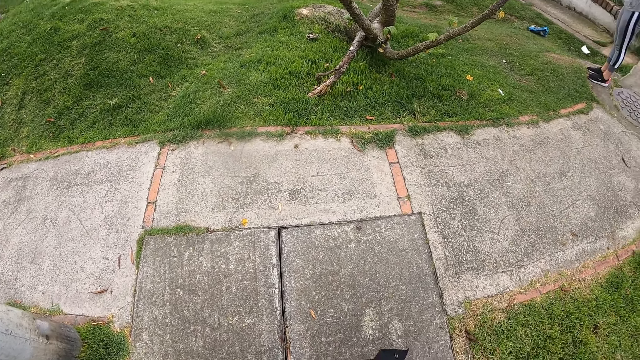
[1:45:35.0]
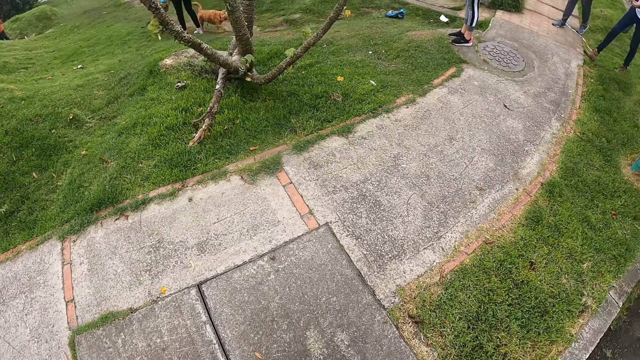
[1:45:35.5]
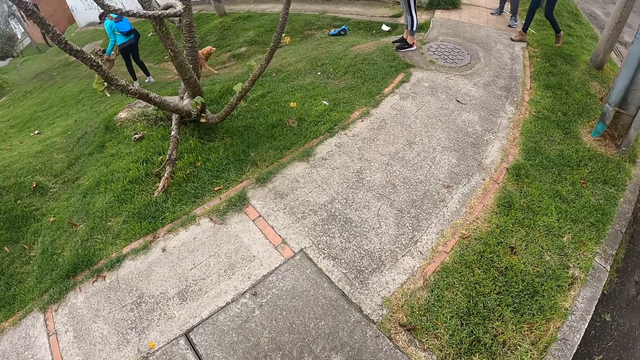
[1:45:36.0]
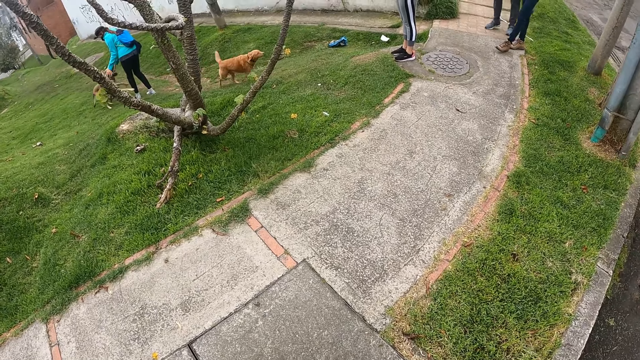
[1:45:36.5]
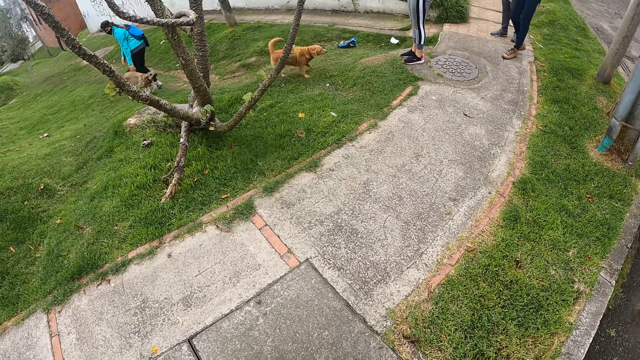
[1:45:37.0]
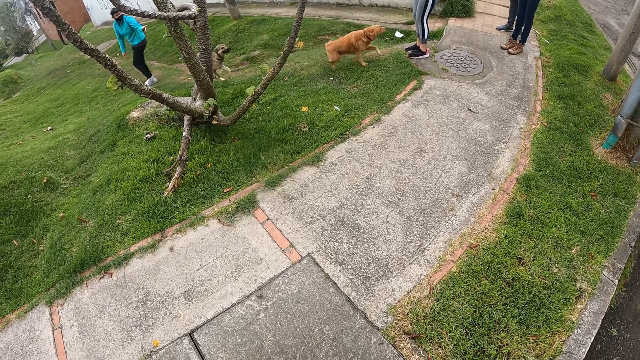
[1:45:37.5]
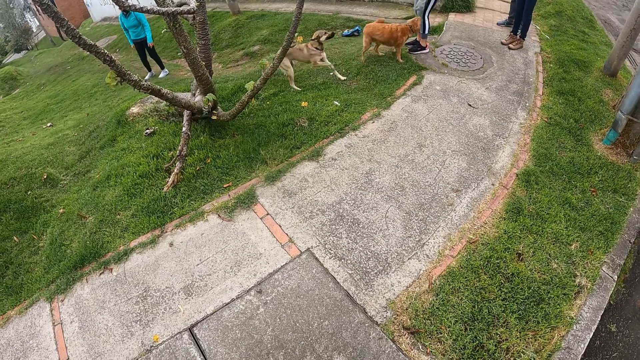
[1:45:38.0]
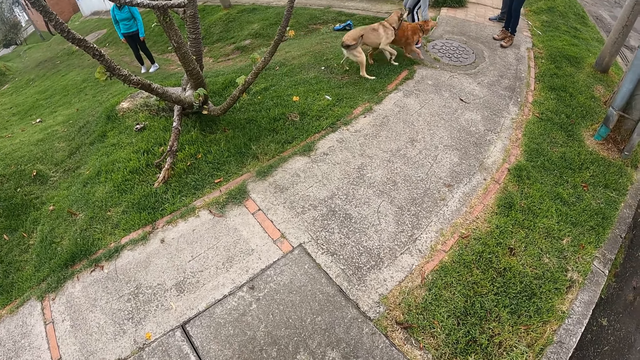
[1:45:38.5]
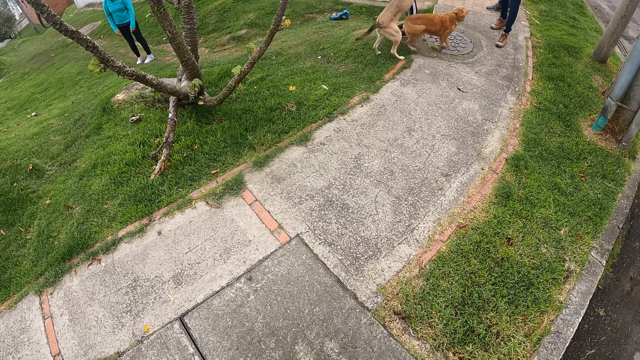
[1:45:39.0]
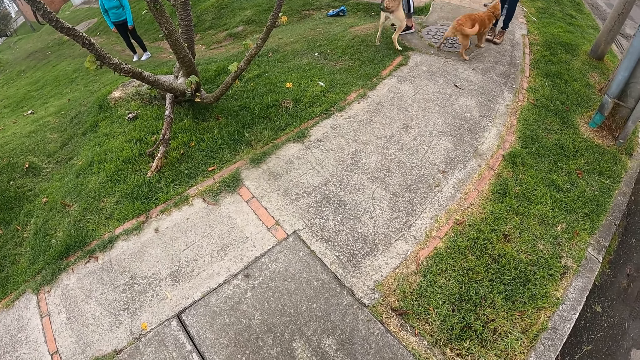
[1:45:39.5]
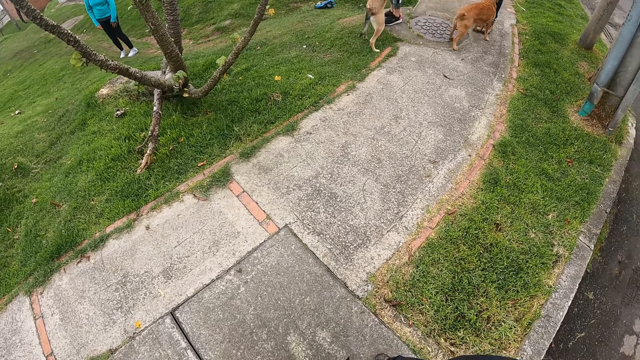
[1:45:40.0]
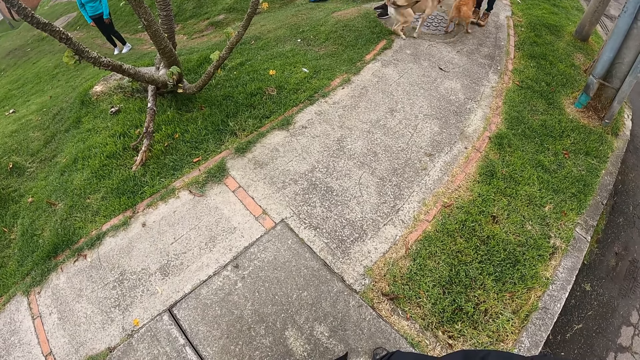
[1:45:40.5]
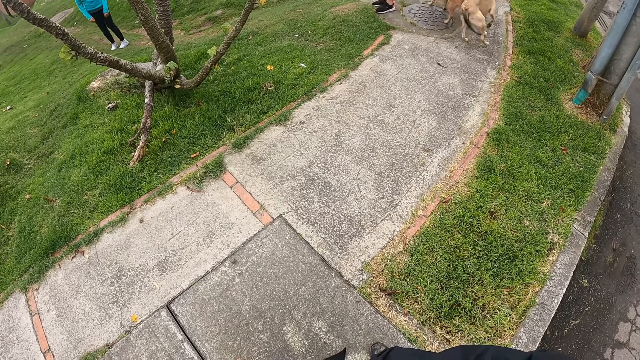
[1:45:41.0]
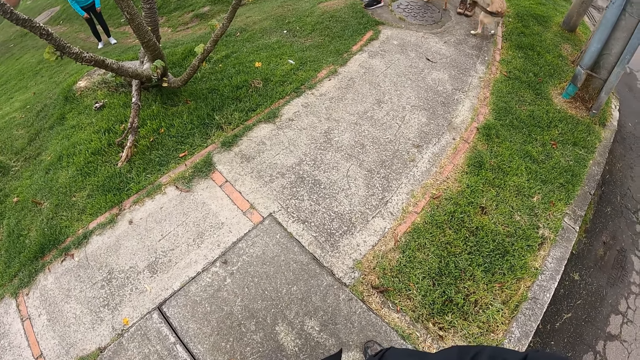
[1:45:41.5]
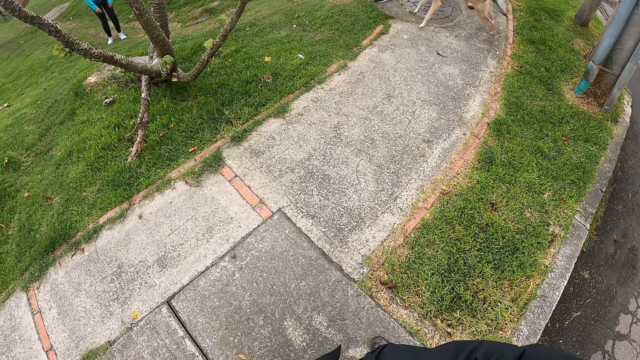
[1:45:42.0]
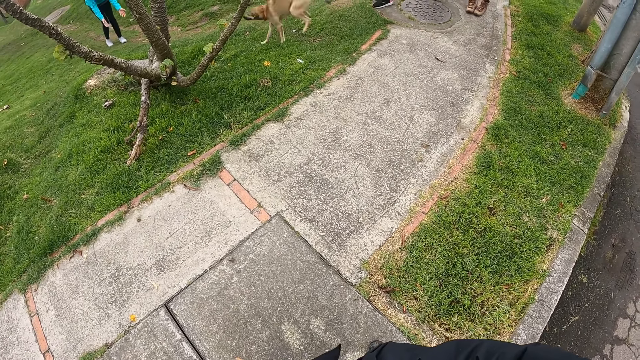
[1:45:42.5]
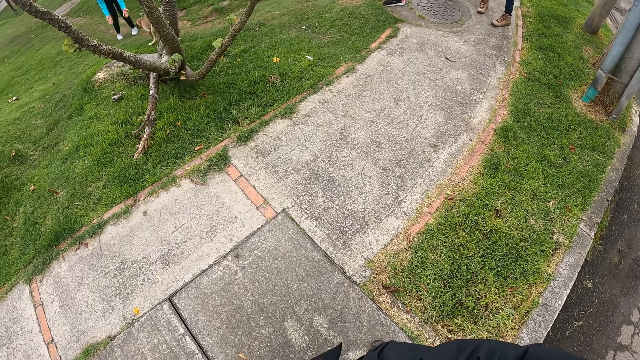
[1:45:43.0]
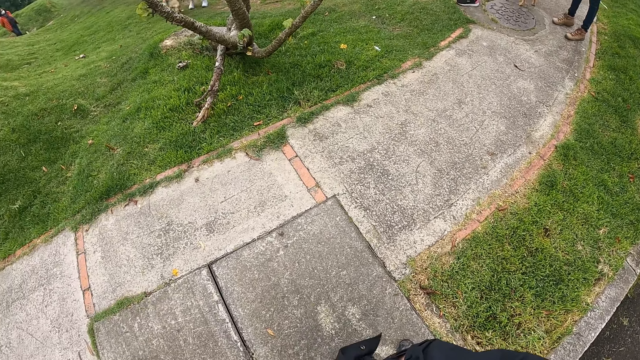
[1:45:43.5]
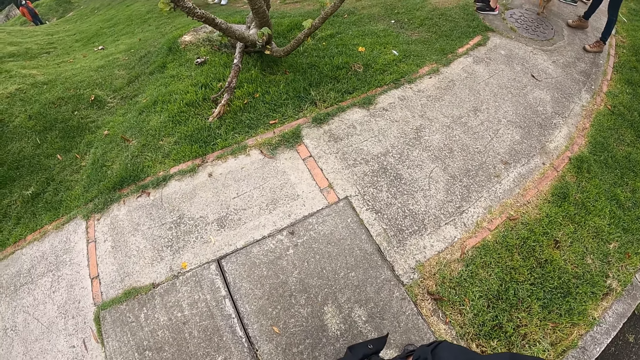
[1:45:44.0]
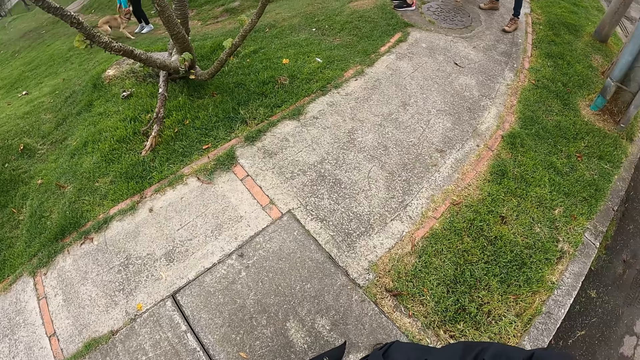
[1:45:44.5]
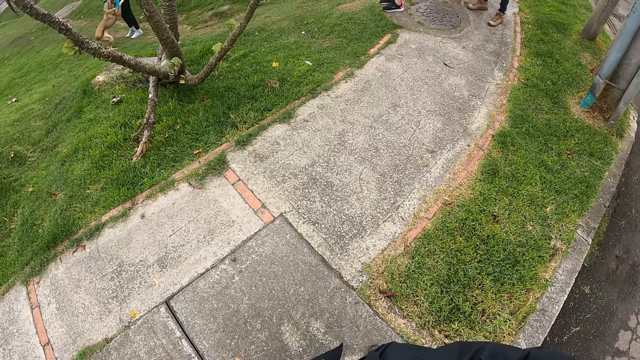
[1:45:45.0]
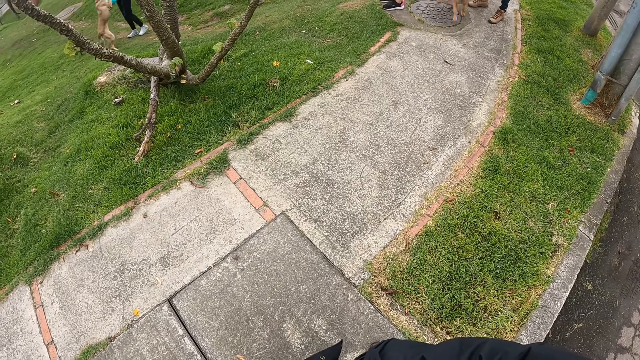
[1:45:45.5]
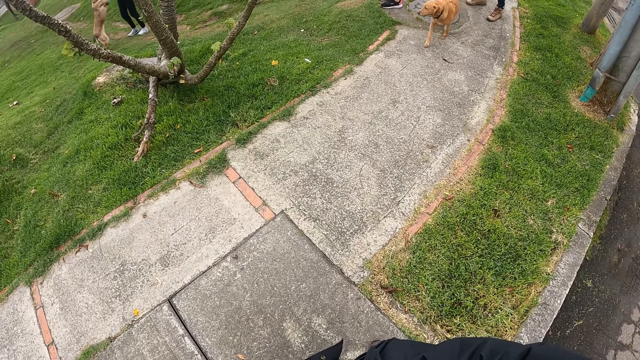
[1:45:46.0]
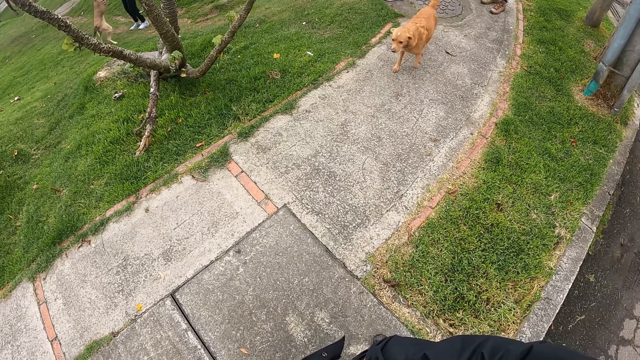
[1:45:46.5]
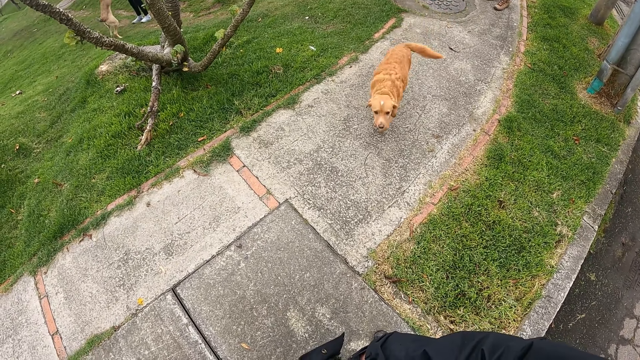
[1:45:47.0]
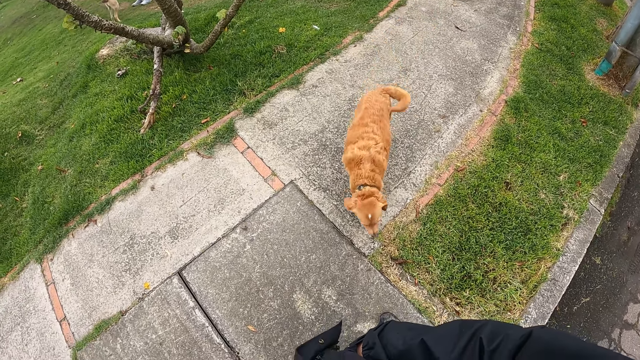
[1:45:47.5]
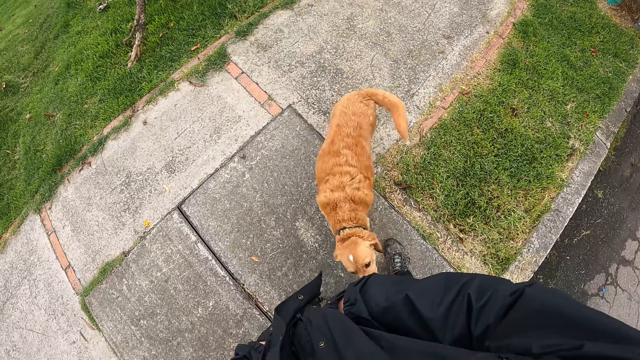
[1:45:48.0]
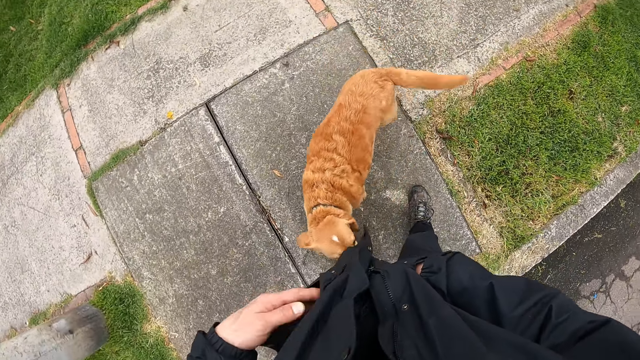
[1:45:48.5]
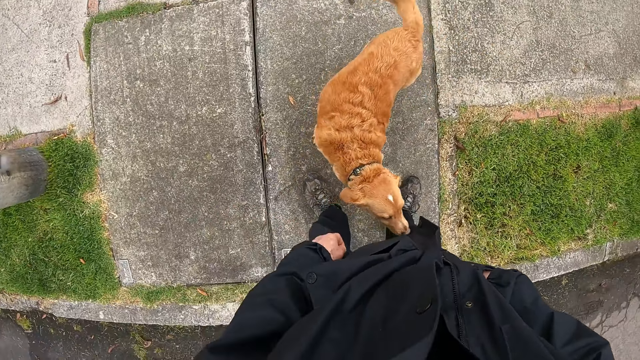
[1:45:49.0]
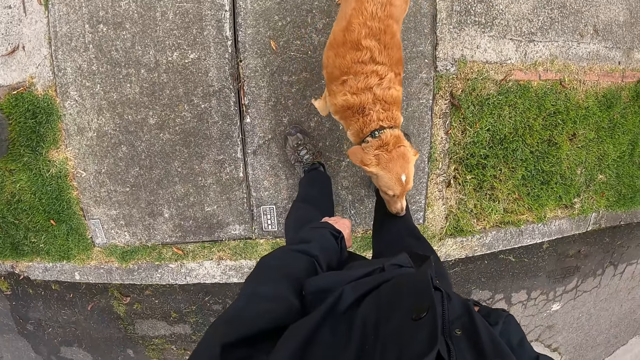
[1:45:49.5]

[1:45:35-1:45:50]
A woman interacts with a dog with her hands. Another dog walks towards another woman. The first dog runs towards the second woman. The second dog runs towards a third woman. The second woman interacts with the first dog with her hands. The first dog runs towards the third woman. The first dog runs towards the first woman. The first woman interacts with the first dog with her hands. The second dog walks towards the camera wearer.

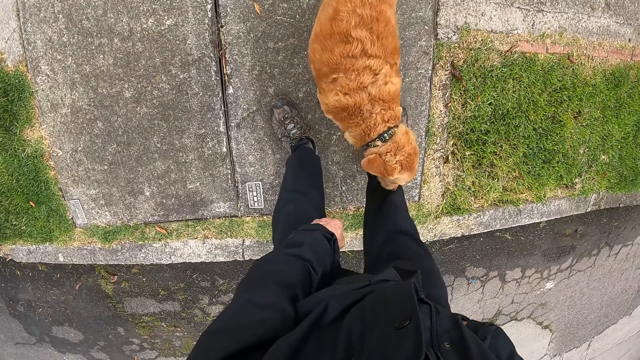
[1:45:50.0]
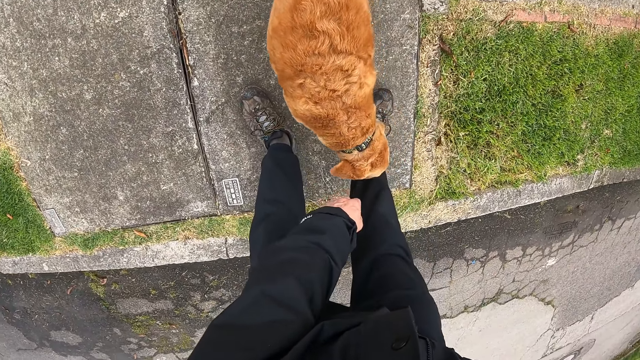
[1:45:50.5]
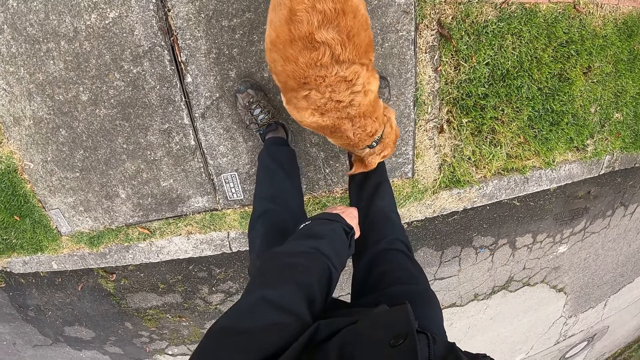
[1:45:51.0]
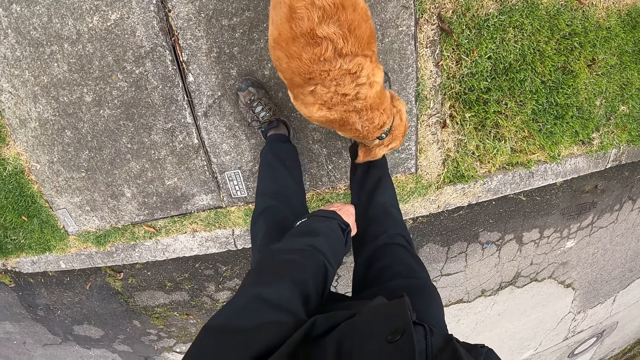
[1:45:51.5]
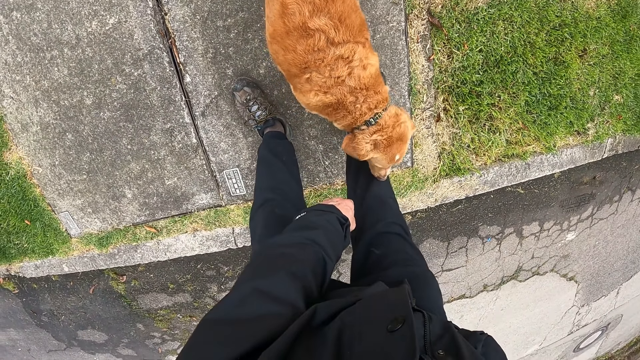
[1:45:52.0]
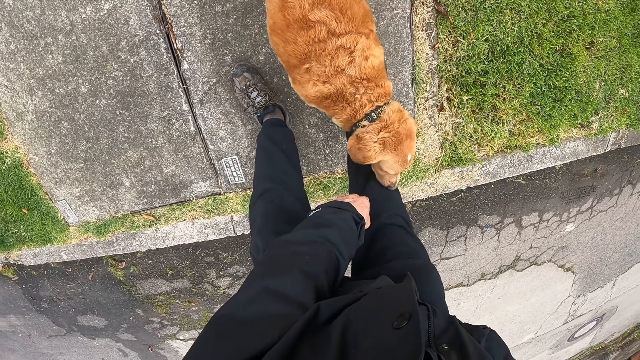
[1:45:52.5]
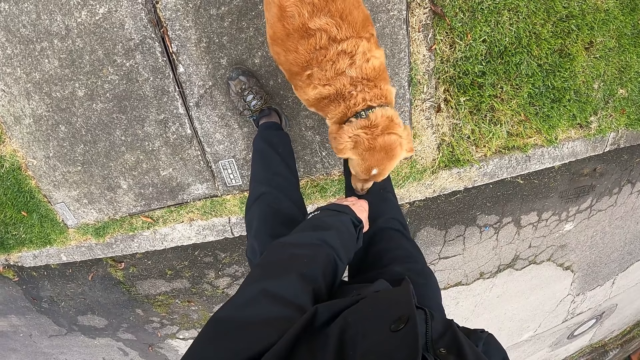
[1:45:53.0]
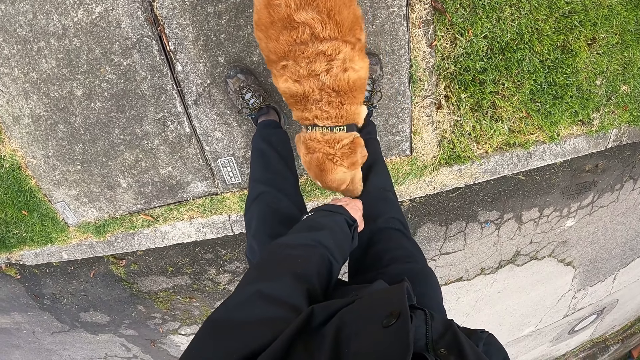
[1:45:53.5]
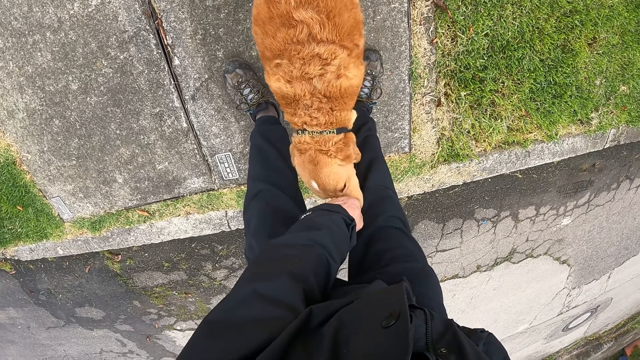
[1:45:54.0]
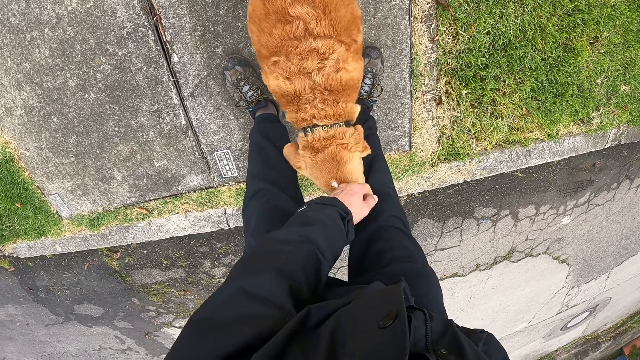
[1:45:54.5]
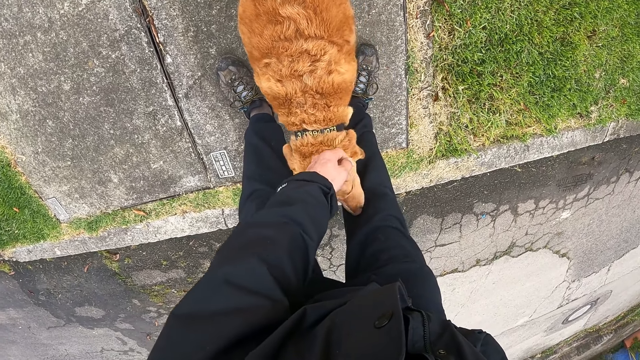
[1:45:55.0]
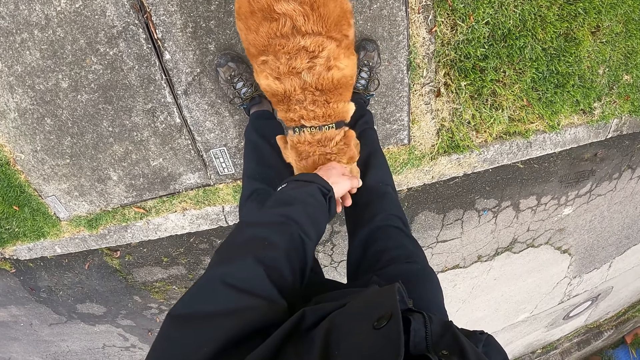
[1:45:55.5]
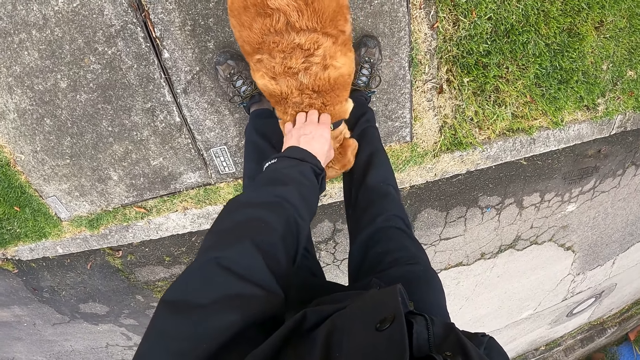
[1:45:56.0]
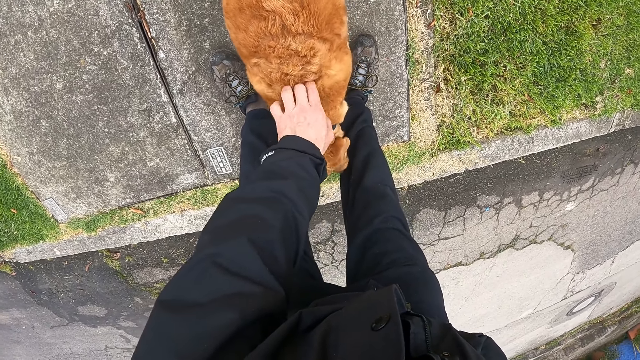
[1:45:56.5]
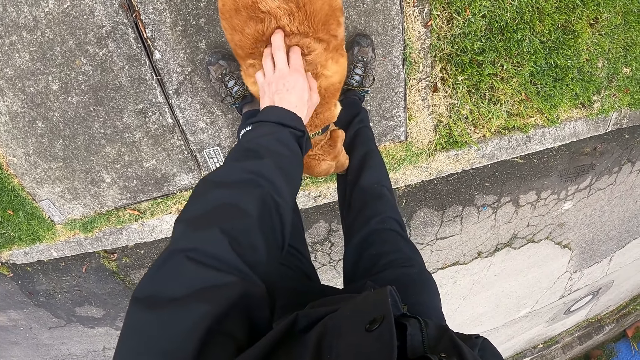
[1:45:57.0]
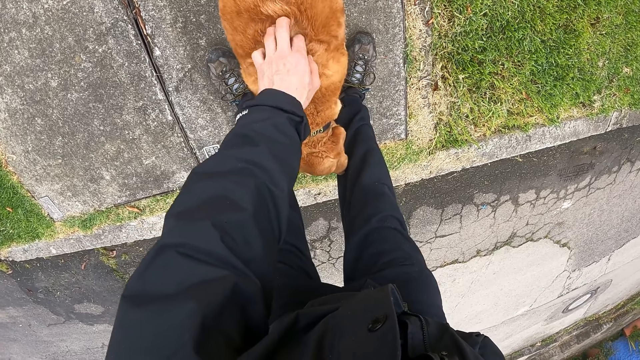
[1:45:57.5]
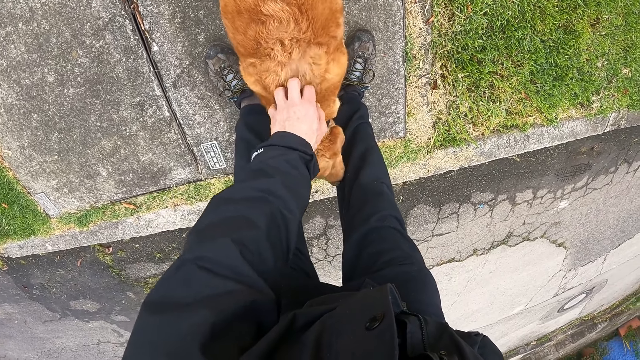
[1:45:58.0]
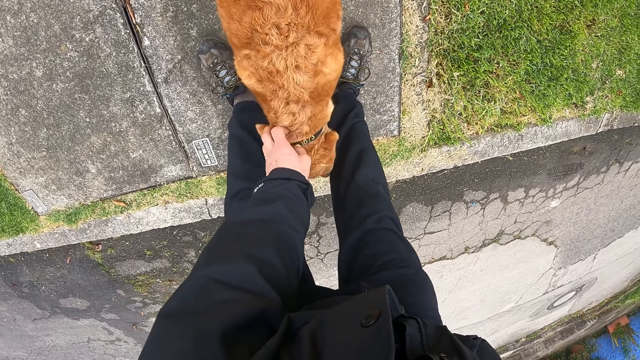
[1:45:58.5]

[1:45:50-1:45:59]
The camera wearer interacts with the dog with his left hand.
